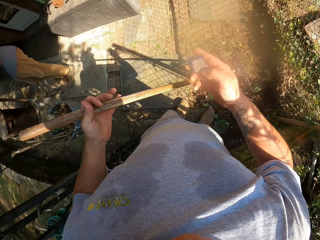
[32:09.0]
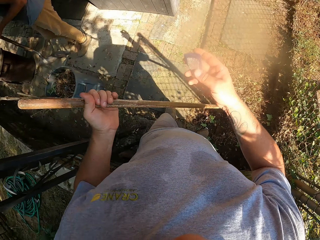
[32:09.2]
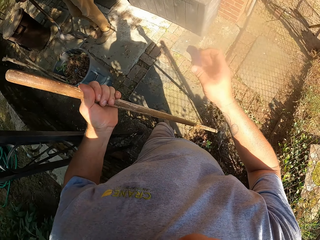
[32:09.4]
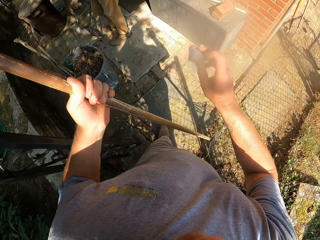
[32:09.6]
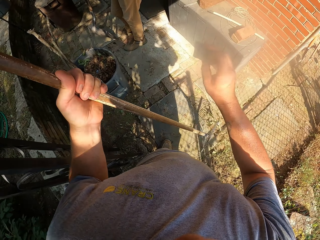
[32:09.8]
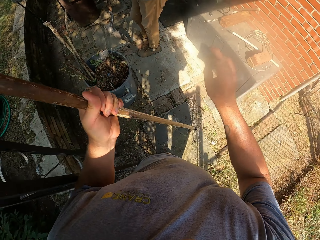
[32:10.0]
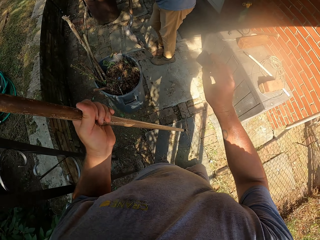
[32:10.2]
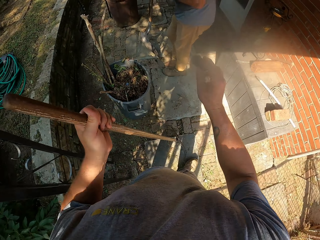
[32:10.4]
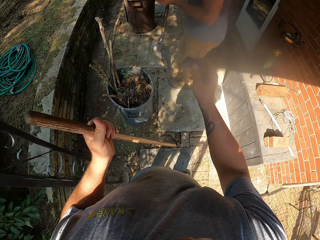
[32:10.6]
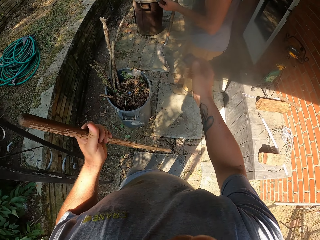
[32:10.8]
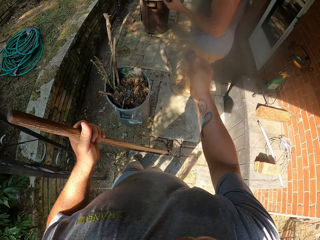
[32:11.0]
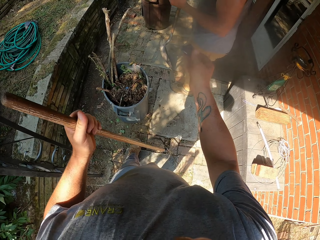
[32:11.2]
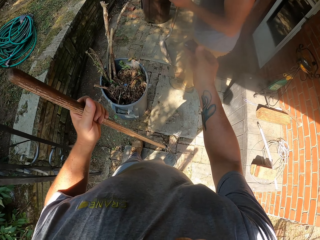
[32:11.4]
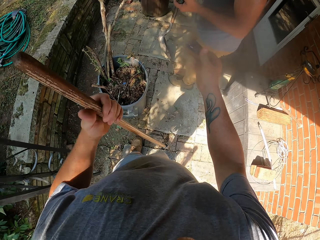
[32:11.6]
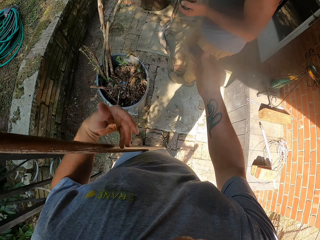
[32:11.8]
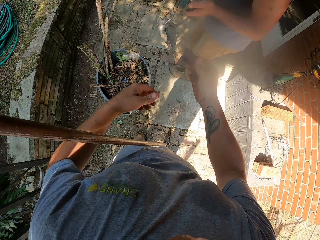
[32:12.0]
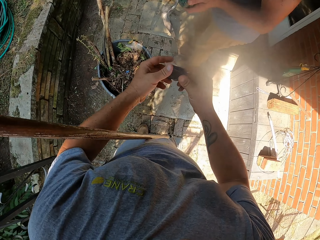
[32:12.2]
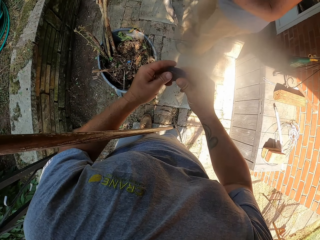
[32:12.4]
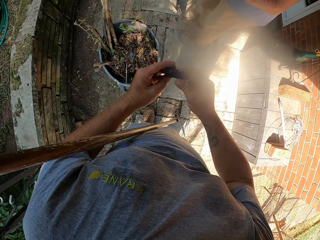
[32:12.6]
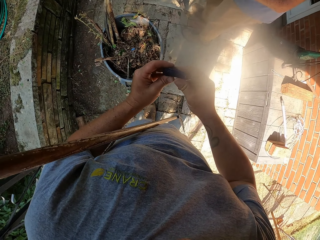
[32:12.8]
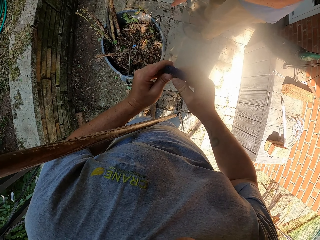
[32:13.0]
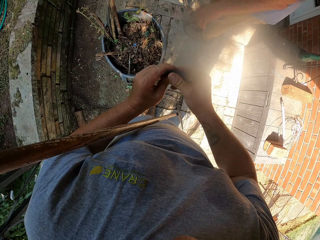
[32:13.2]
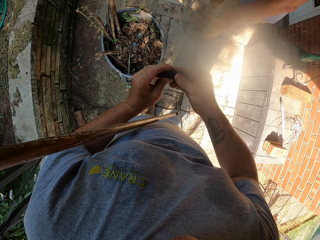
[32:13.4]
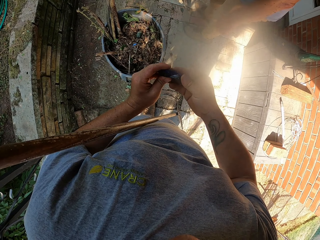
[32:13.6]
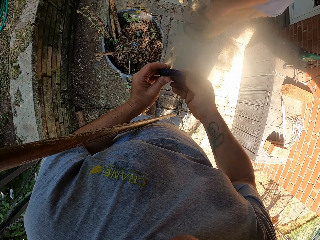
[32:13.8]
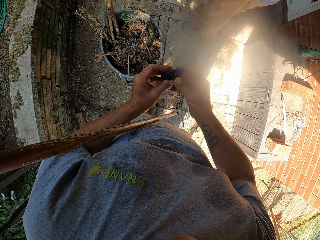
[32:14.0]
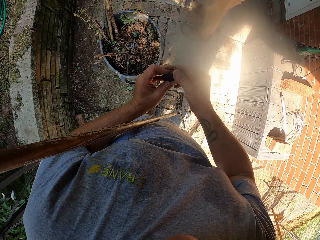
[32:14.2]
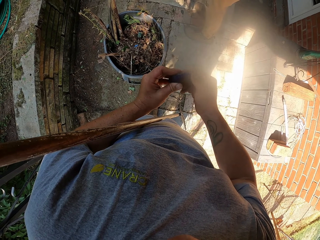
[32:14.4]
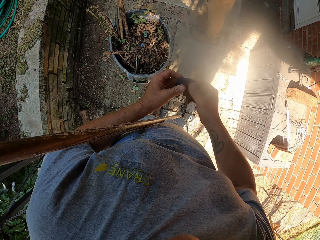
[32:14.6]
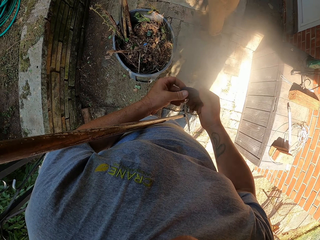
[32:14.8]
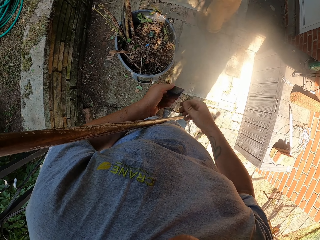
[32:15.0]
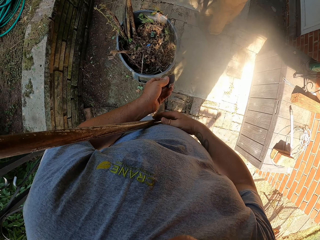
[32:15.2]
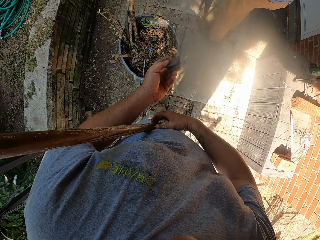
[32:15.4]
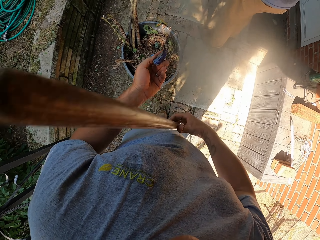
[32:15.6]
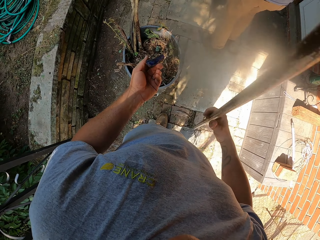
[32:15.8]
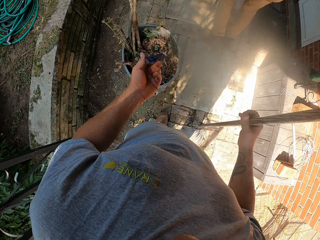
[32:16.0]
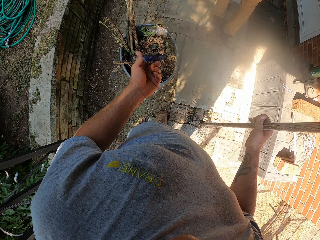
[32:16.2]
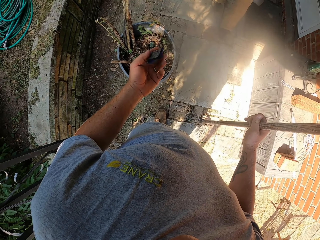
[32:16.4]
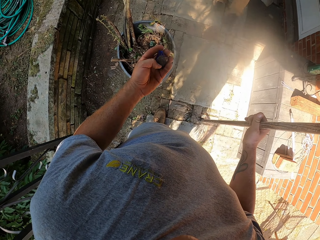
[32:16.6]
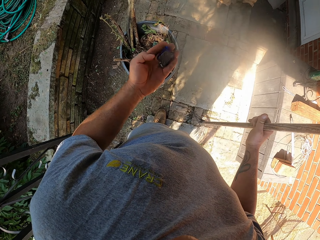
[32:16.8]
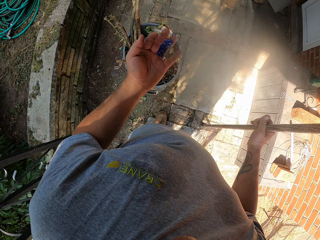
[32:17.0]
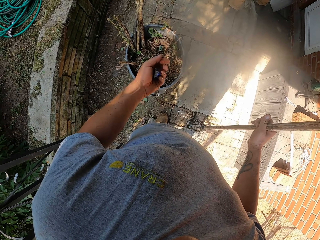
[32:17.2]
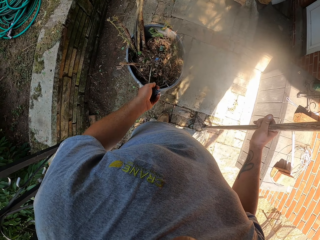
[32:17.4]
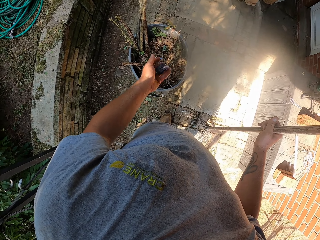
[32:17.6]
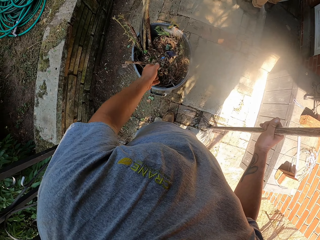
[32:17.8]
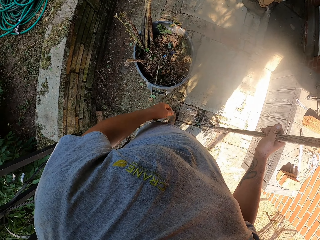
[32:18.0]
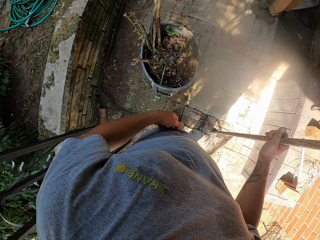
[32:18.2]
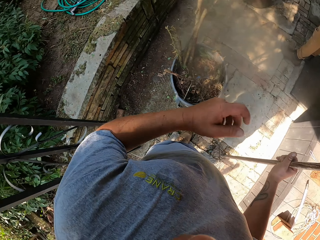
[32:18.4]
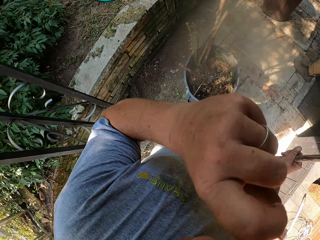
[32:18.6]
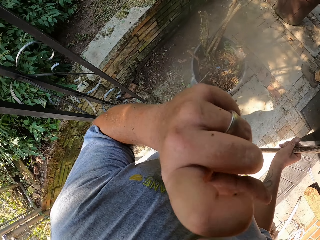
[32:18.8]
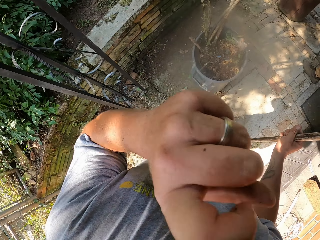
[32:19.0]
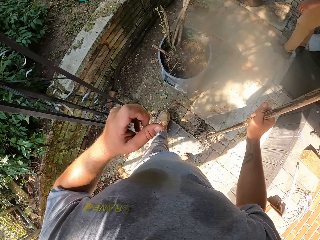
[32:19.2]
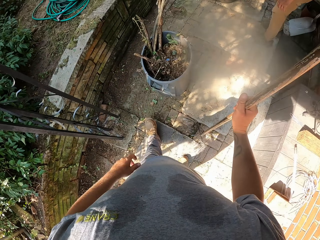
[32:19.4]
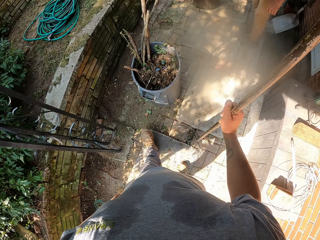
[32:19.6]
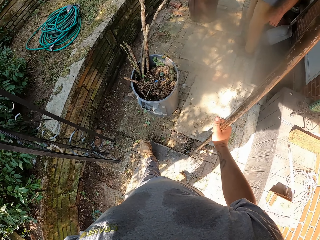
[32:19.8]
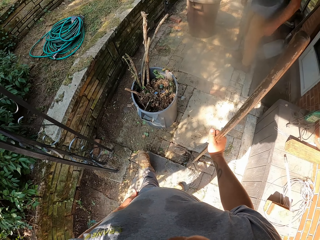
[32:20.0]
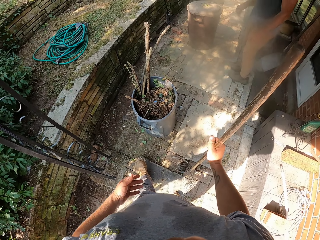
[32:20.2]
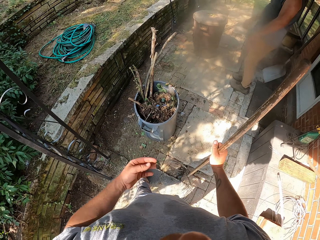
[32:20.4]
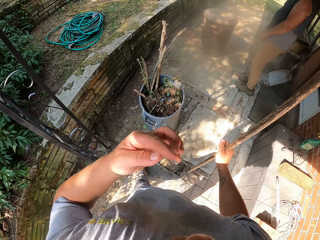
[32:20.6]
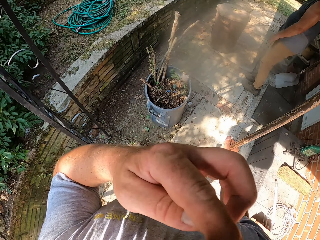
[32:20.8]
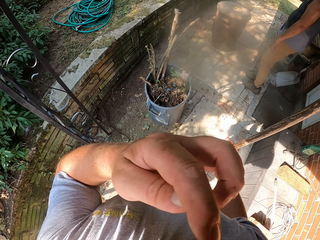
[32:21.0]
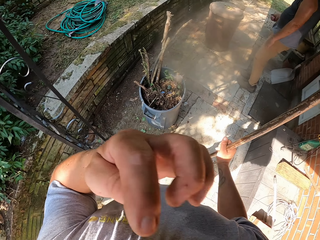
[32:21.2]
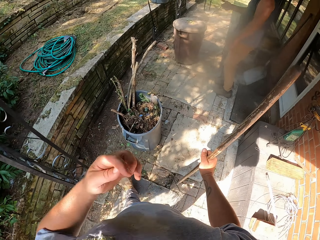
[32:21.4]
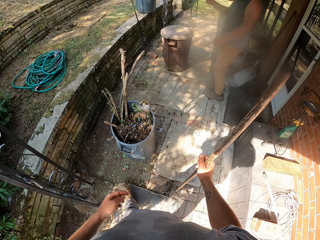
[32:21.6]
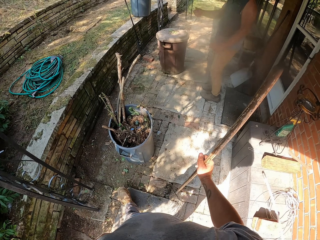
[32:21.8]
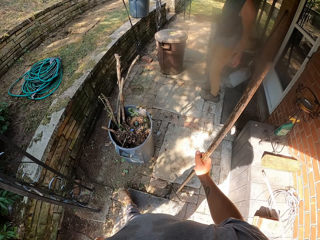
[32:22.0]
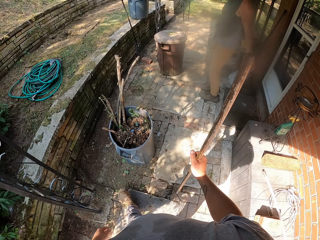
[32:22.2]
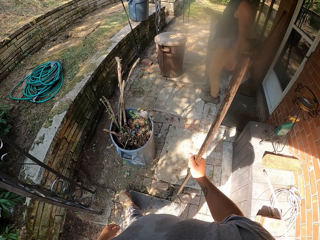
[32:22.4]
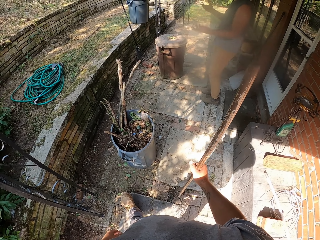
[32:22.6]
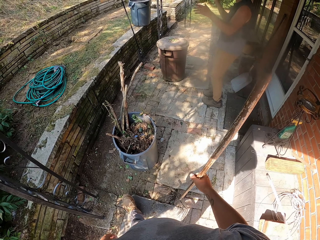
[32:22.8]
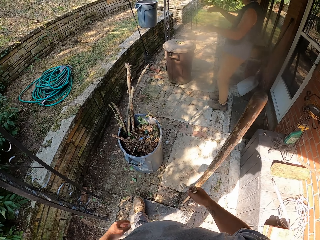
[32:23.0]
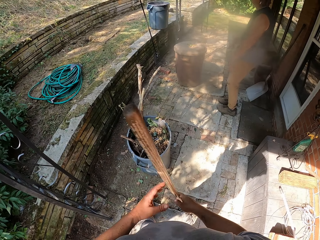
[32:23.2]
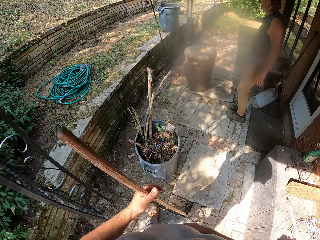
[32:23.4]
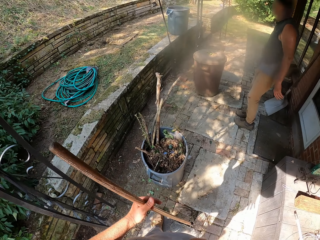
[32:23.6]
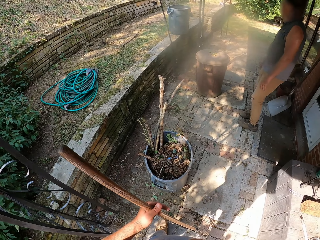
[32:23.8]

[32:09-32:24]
The camera wearer walks around. He turns around. A person stares at something. The camera wearer stares at something. The person throws something into the trash bin. The person walks around. The camera wearer throws a stone into the bucket. He scratches his face with his left hand. He adjusts the camera. He looks around. The person looks around. The camera wearer adjusts the camera. He looks around.

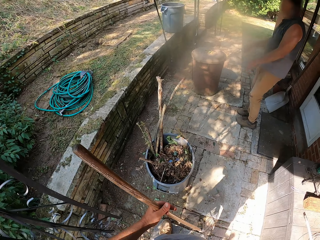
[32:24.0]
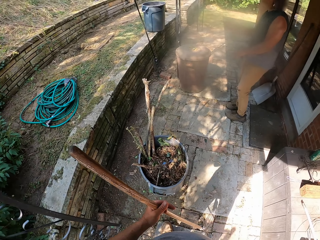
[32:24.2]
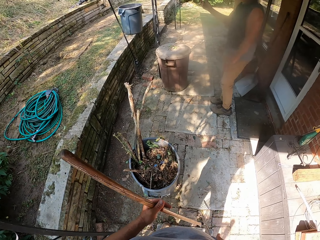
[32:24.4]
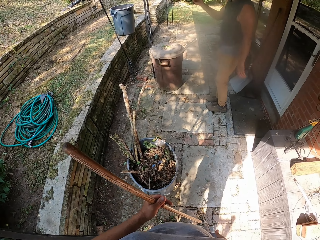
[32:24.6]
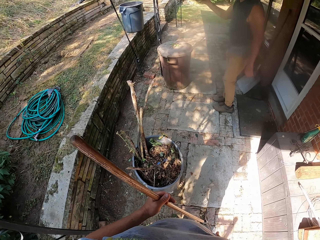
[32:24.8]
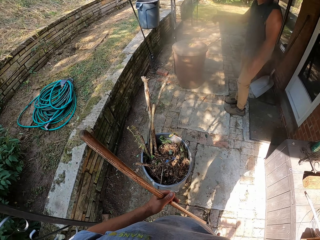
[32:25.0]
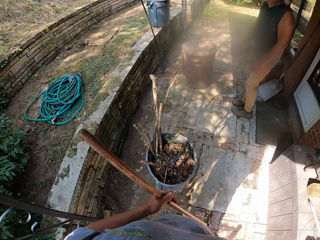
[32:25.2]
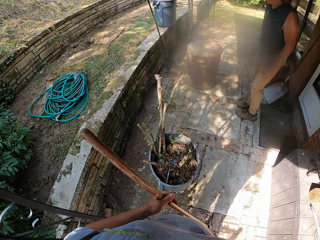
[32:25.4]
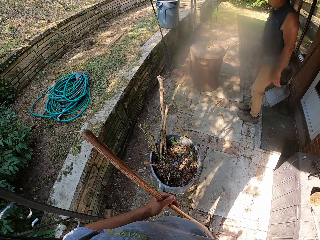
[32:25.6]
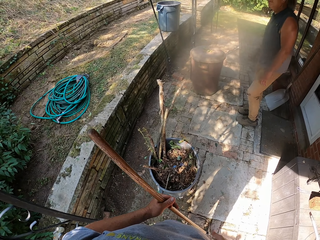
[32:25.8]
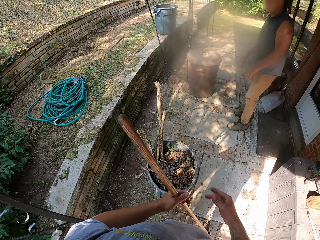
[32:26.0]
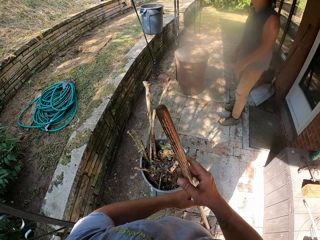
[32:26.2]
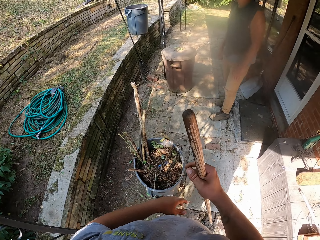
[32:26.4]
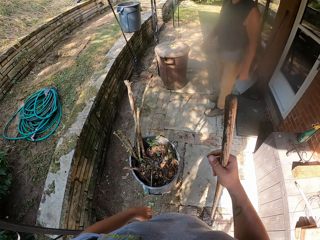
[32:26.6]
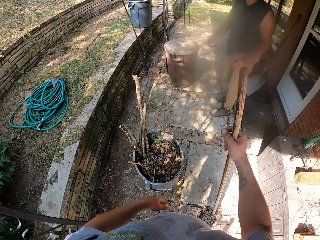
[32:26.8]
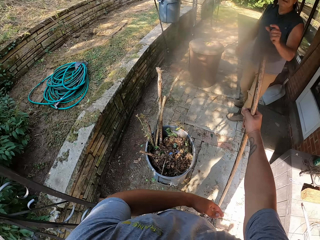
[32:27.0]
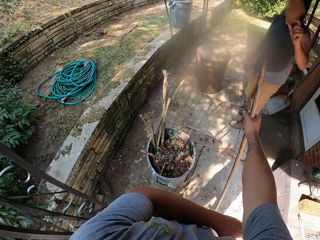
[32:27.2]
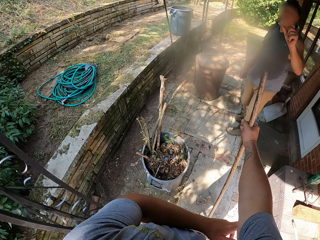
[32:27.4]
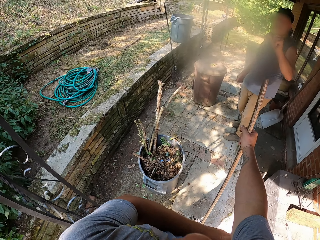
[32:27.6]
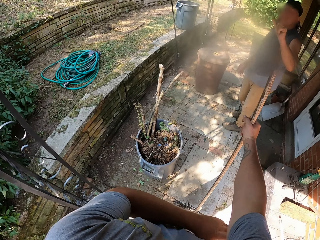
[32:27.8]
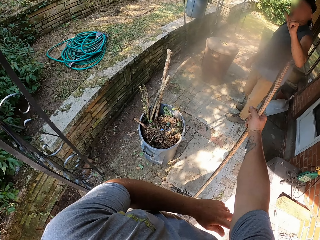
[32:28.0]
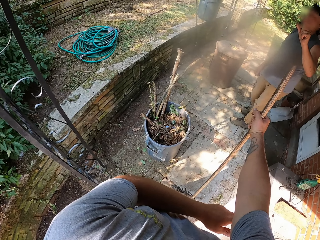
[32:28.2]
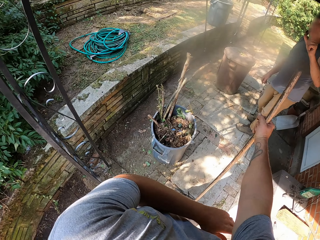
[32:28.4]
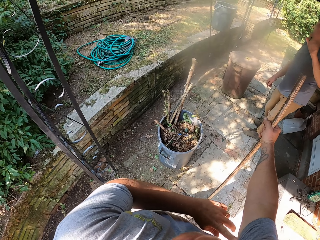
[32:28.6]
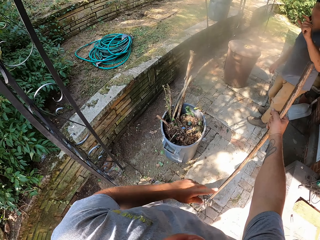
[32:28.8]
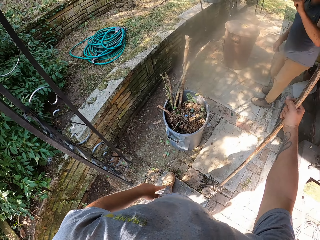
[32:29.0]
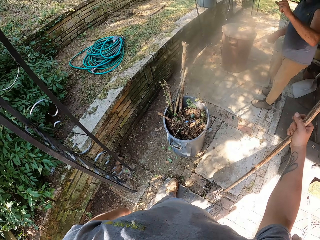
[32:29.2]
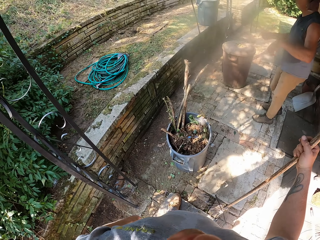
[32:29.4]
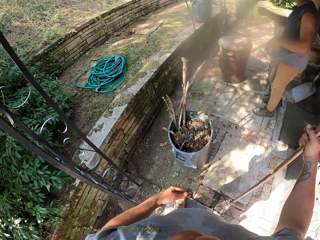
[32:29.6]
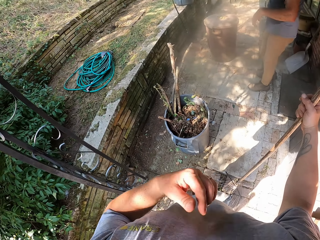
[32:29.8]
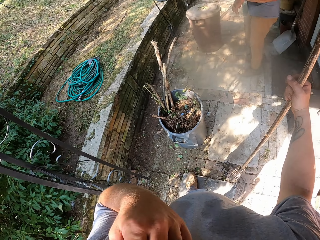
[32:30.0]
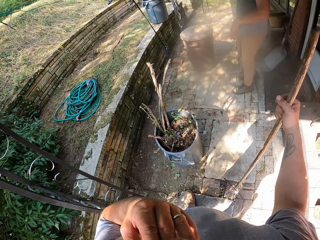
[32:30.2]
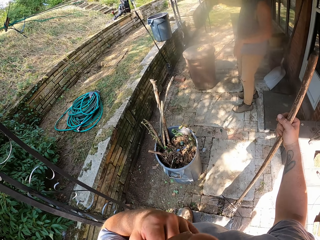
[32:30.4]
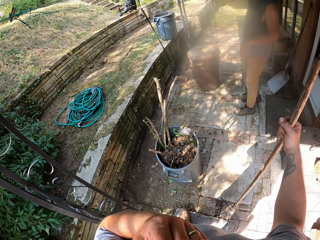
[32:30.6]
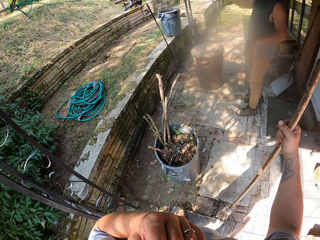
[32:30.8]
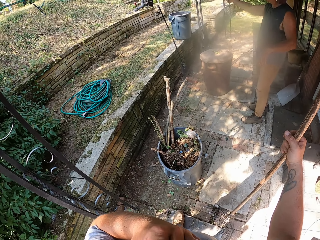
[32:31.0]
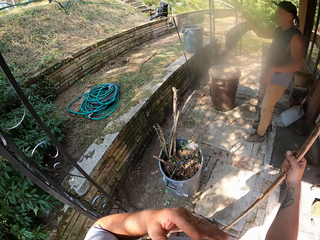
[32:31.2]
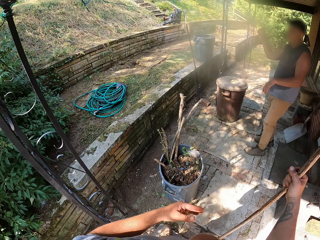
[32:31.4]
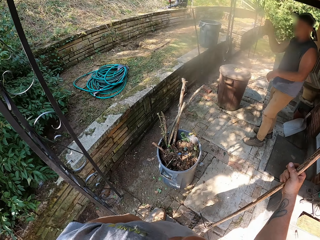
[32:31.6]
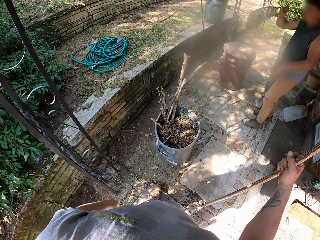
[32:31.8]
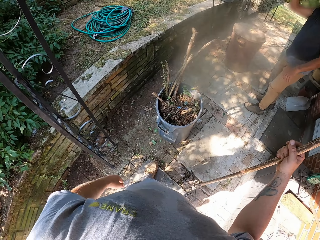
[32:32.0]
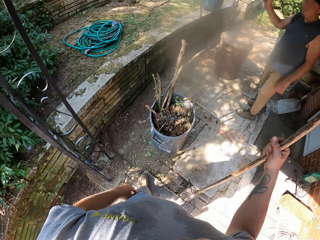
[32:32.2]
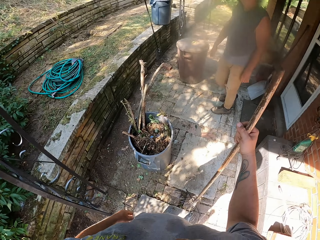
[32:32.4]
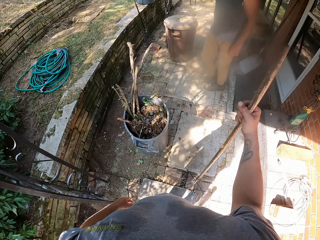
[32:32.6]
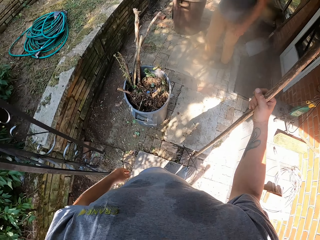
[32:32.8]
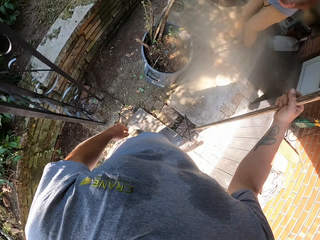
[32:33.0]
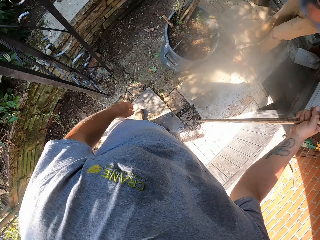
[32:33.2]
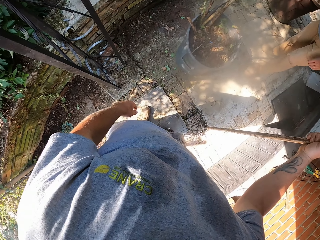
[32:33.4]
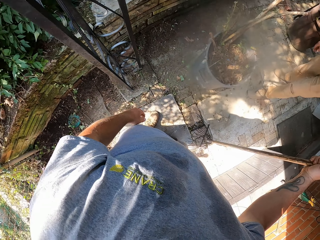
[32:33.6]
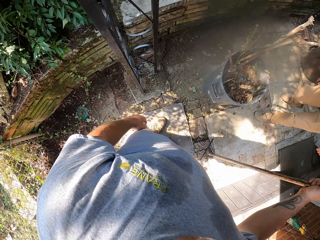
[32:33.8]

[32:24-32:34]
The camera wearer passes the rake to the left hand. He looks around. He passes the rake to the right hand. He looks around. A person stares at the camera wearer. The camera wearer scratches his face with his left hand. He looks around. The person looks around.
